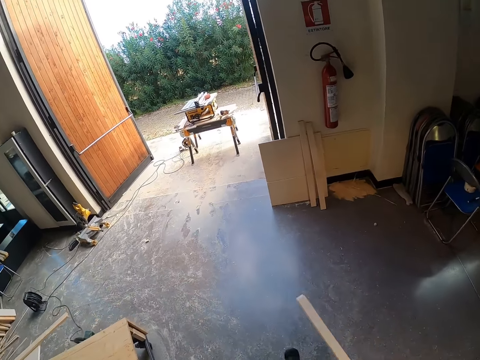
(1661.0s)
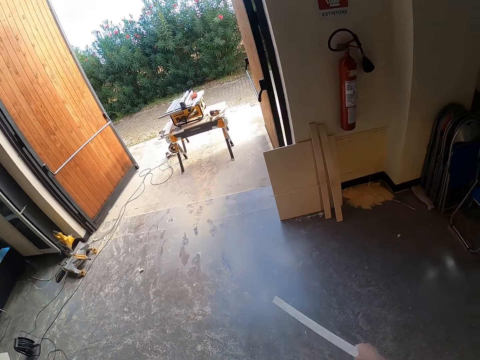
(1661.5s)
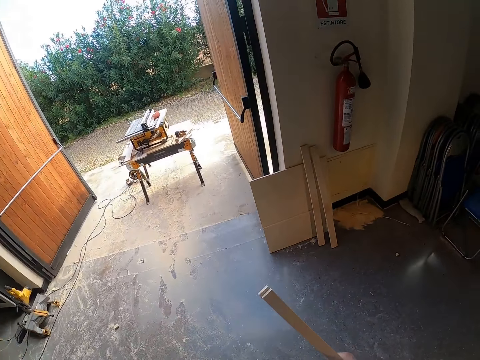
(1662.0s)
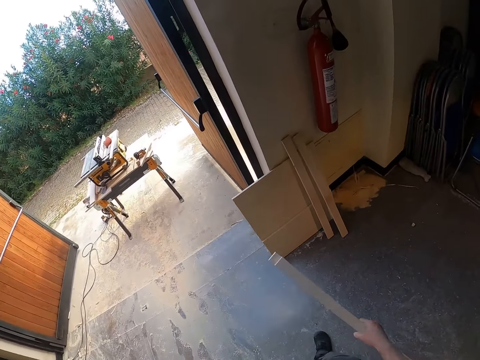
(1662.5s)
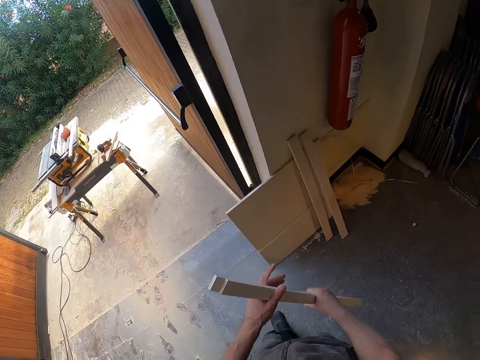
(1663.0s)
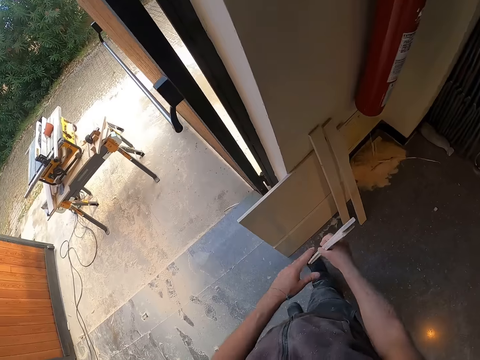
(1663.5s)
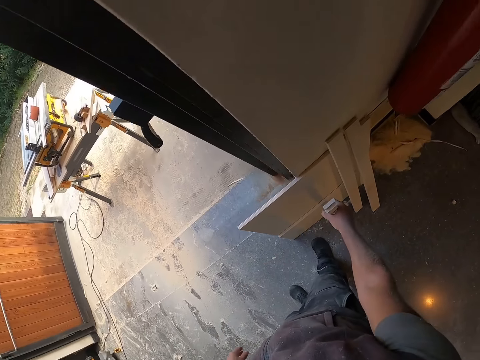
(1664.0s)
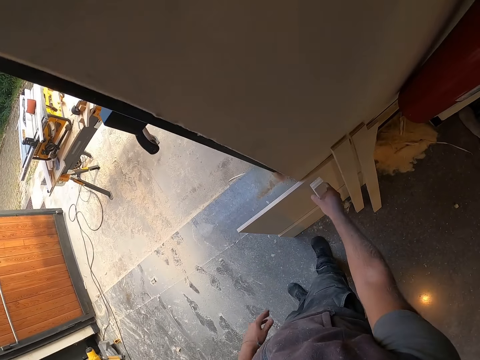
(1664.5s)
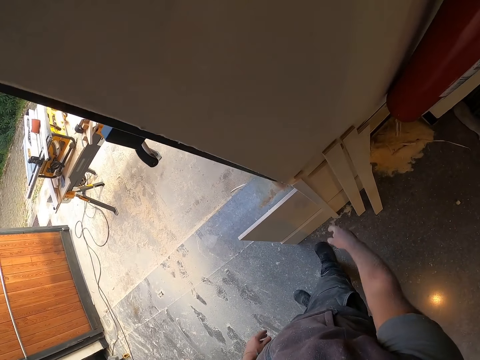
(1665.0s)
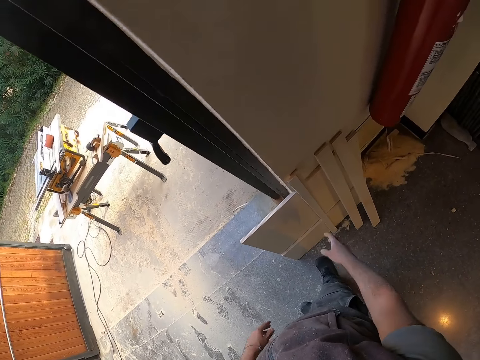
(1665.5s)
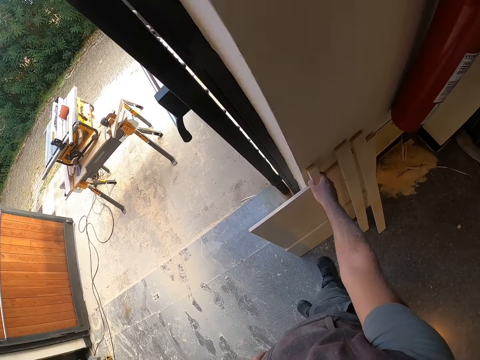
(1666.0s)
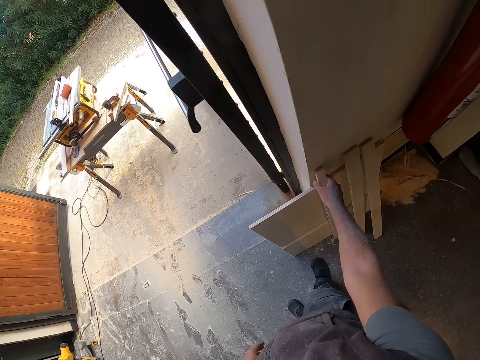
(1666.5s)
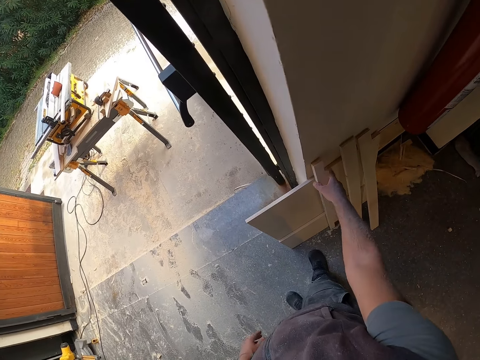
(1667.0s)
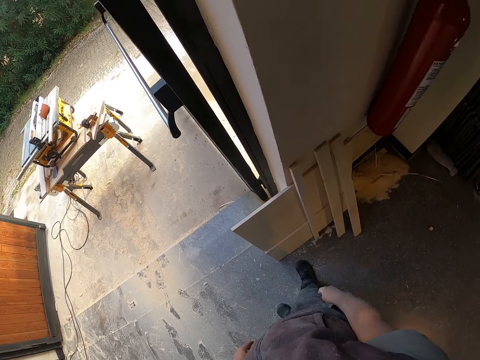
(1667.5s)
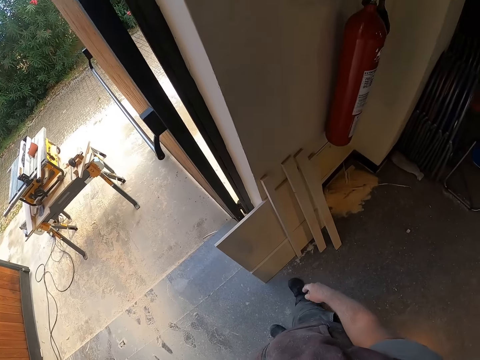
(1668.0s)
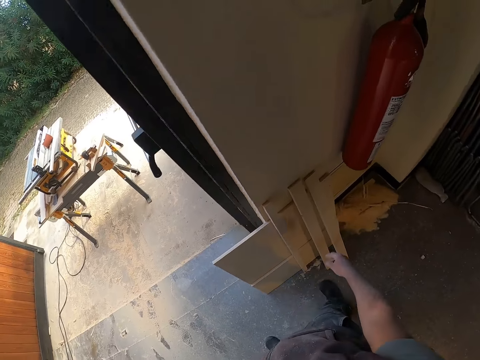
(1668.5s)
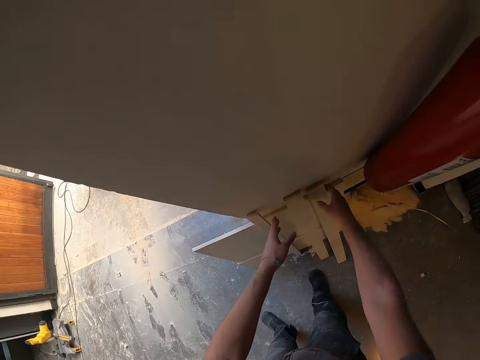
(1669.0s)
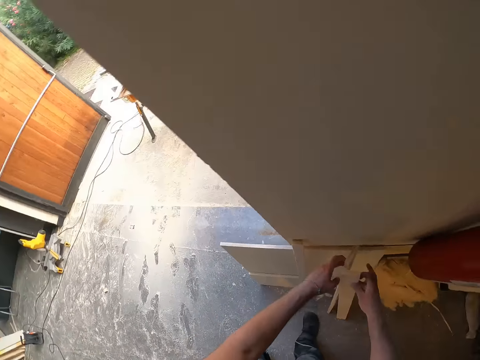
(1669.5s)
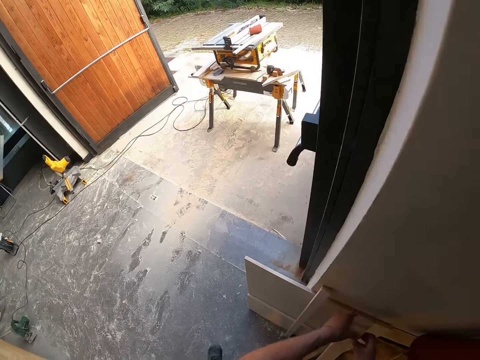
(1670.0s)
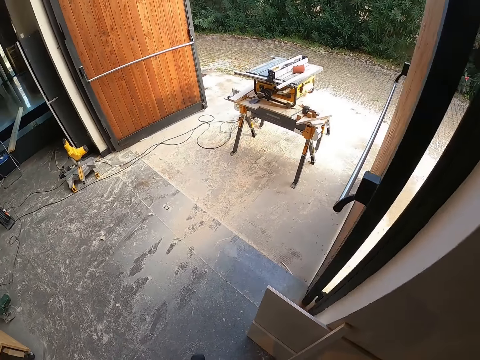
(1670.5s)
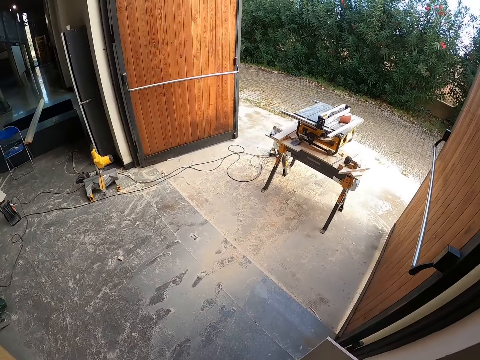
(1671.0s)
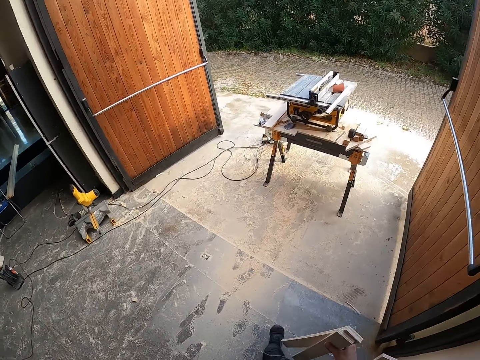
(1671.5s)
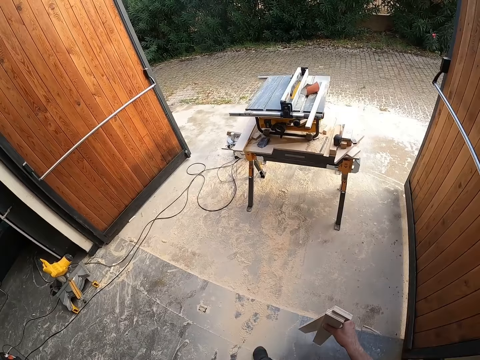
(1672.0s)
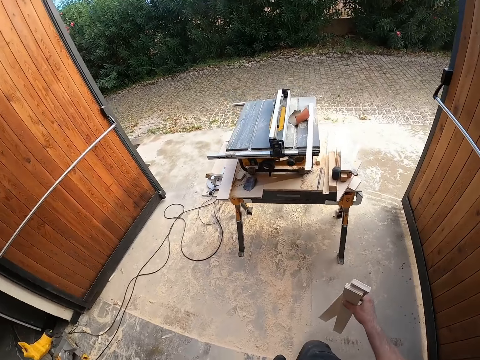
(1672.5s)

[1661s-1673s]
The camera wearer holds the plywoods with both hands. He drops the plywoods on the floor with his right hand. He aligns the plywood with his right hand. He picks up a plywood with his right hand. He picks up a plywood with his left hand. He walks out of the building. He carries the plywoods with his right hand.

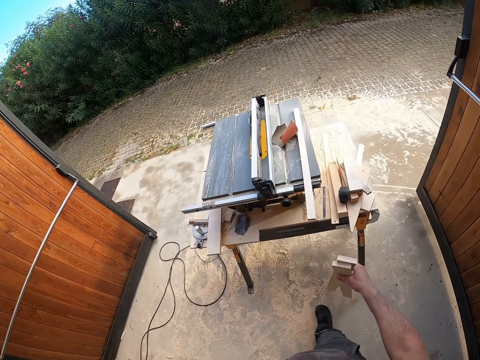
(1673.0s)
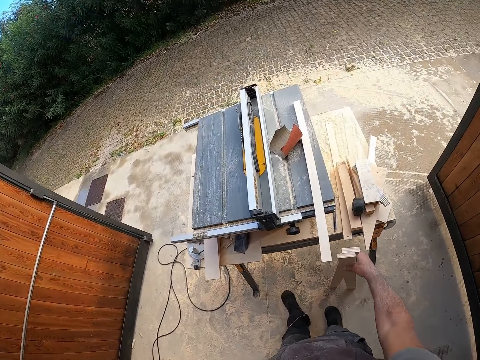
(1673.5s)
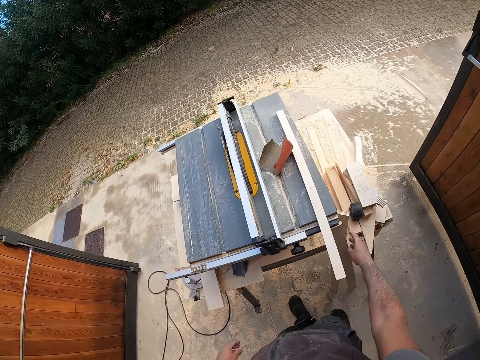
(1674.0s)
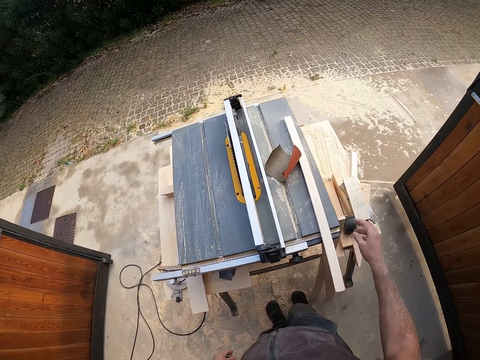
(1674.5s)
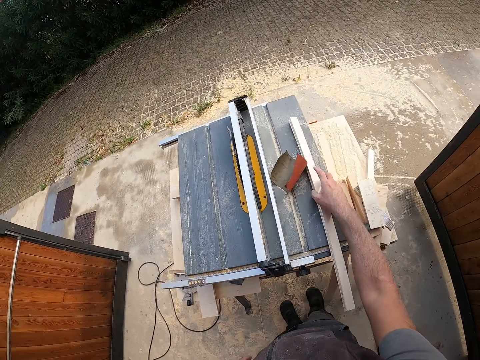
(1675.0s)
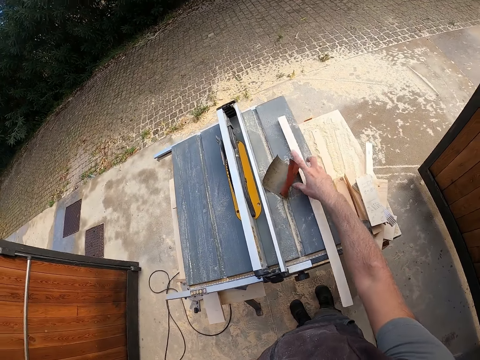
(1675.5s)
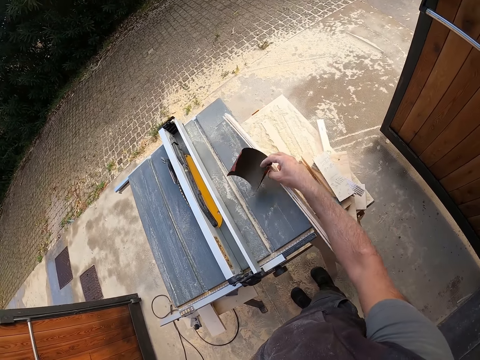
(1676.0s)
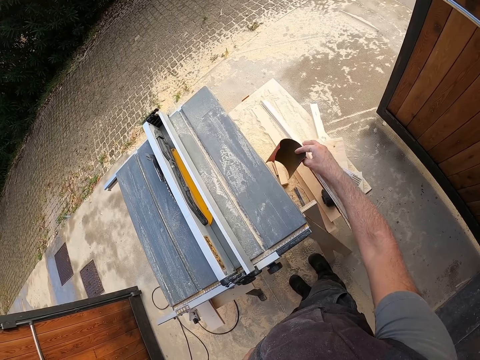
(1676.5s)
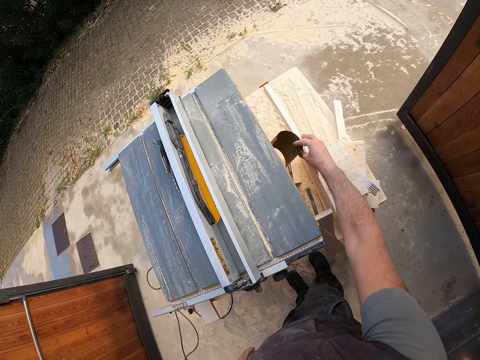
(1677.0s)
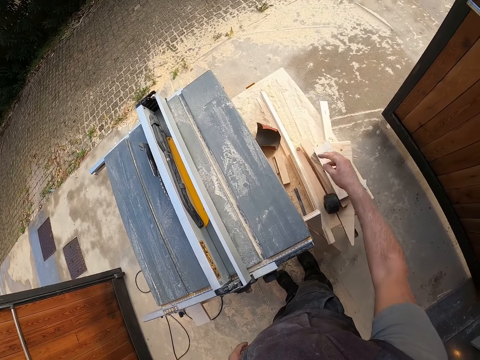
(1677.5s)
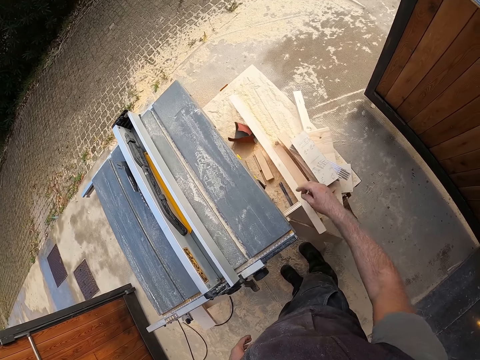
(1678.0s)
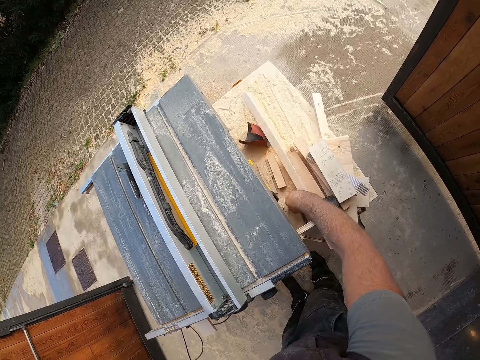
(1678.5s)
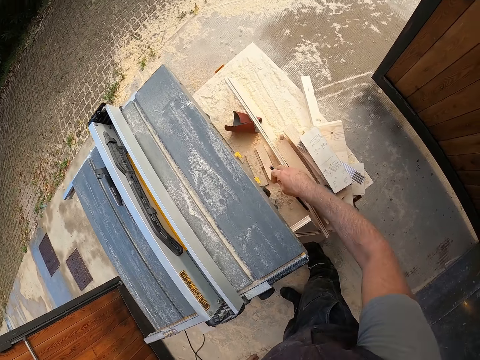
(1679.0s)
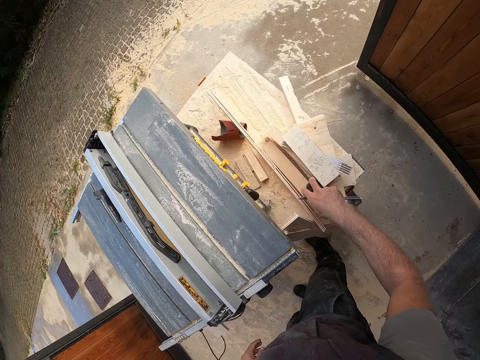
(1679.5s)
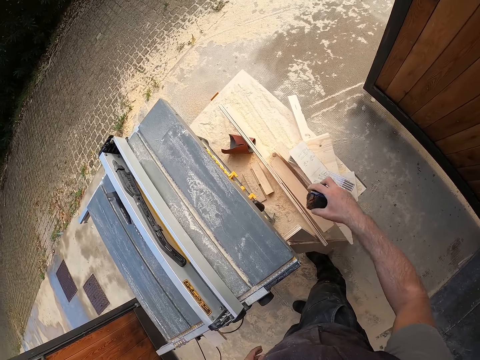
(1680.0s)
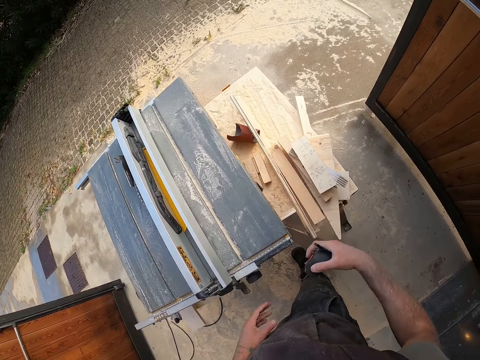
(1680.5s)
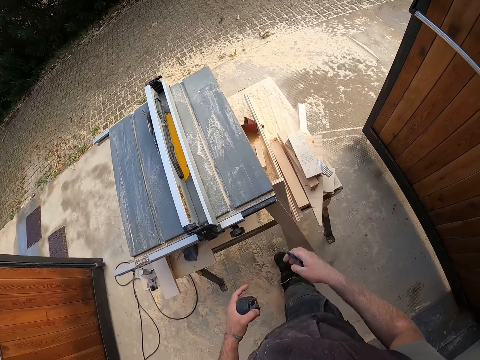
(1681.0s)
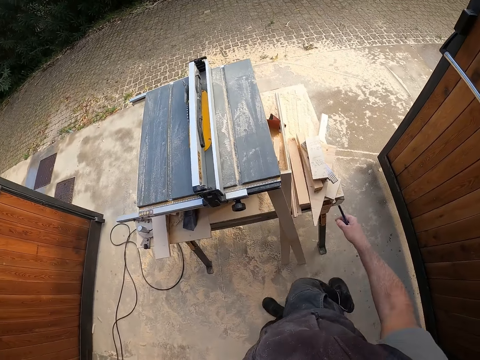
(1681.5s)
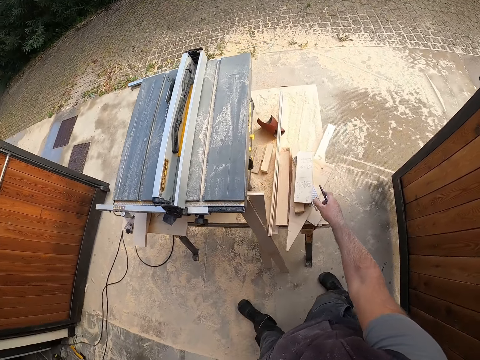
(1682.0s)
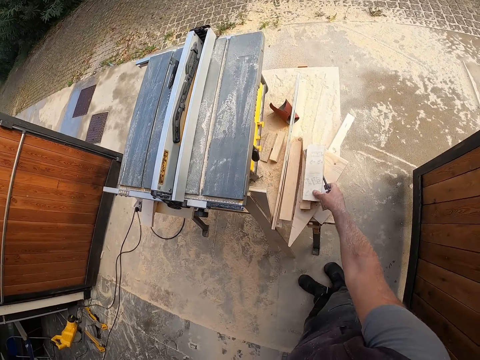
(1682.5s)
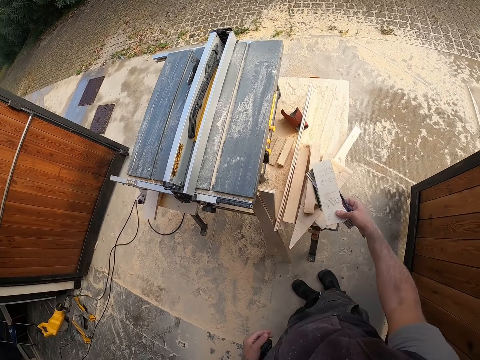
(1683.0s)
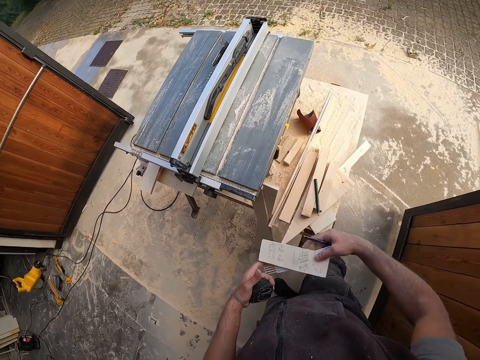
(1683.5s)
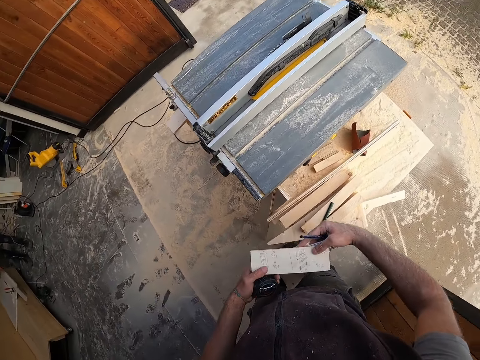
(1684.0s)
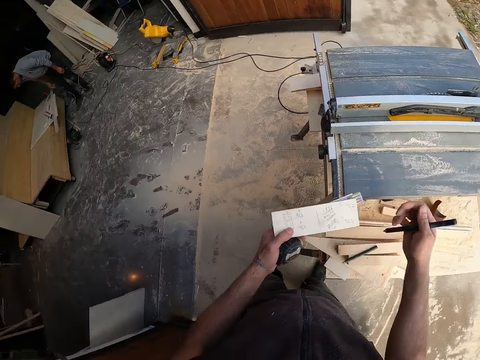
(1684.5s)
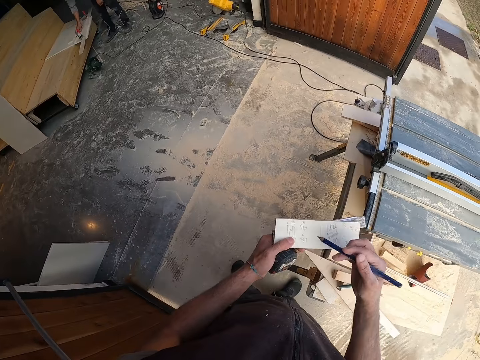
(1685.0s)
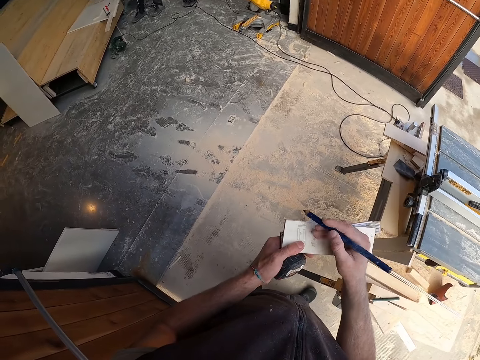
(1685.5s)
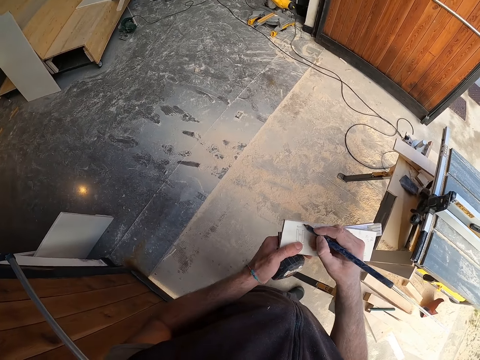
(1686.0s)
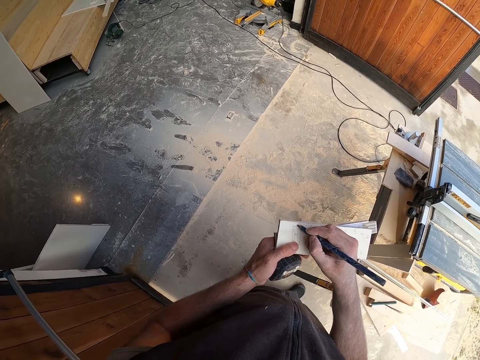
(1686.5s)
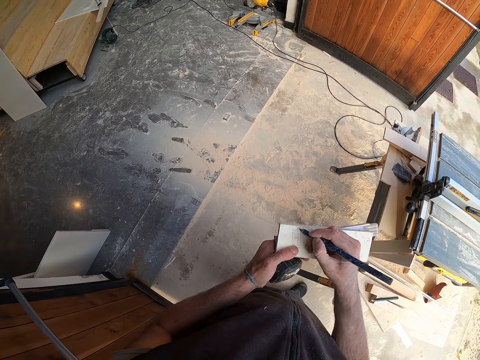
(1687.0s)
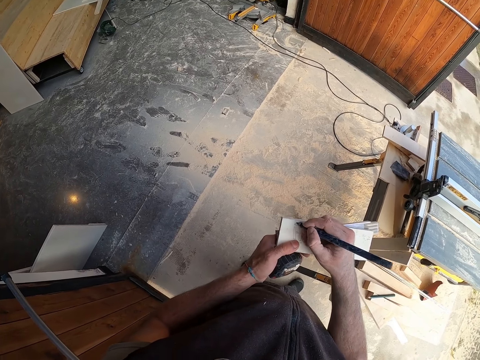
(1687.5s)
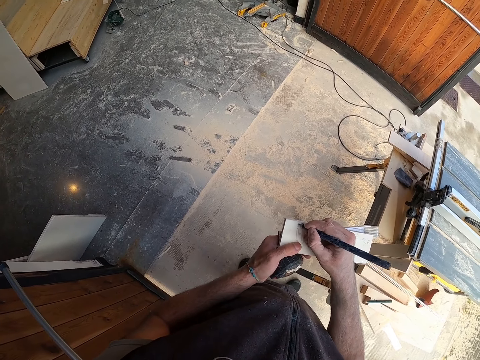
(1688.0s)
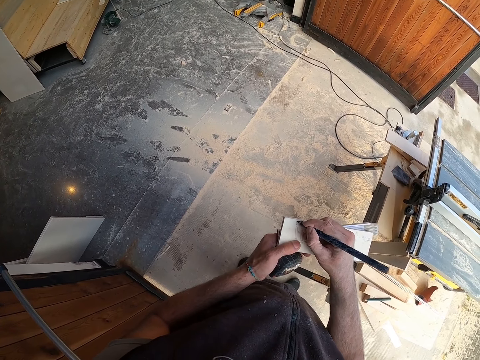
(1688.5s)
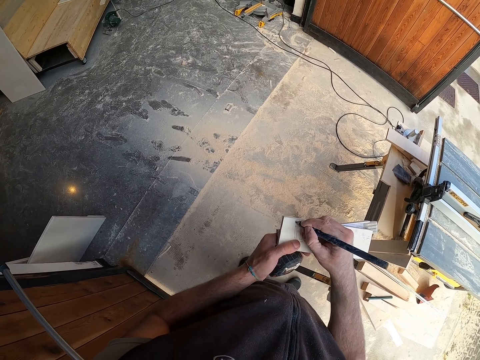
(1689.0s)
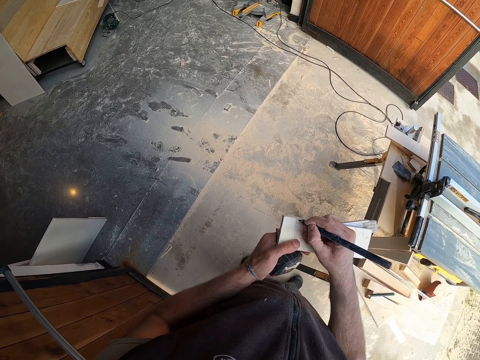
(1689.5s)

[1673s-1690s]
The camera wearer drops the plywoods next to a work bench. He picks a plywood on top of a wood cutter machine from the work bench with his right hand. He picks a sandpaper from the work bench with his right hand. He drops the plywood on the work bench with his right hand and drops the sandpaper on the work bench with his right hand. He picks a pencil from the work bench with his right hand. He picks a measuring tape from the work bench with his right hand. He picks the sandpaper. He passes the measuring tape to his left hand. He picks a piece of wood from the work bench with his right hand. He picks the measuring tape from the work bench with his right hand. He passes the piece of wood to his left hand. He writes on the piece of wood with the pencil in his right hand.
